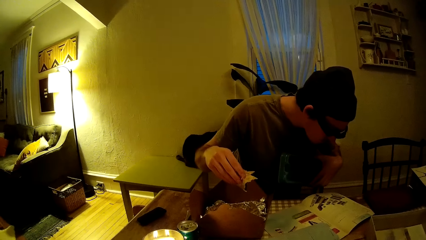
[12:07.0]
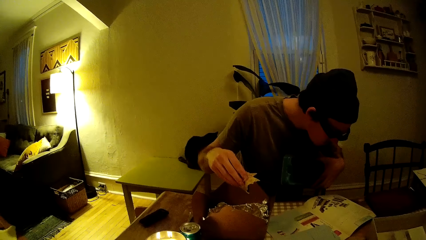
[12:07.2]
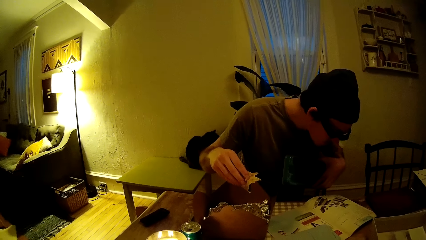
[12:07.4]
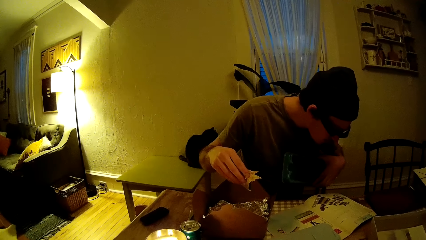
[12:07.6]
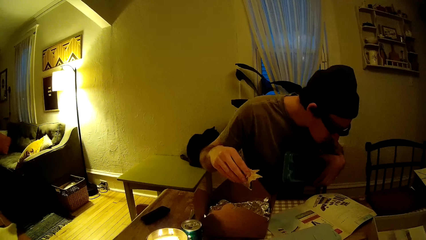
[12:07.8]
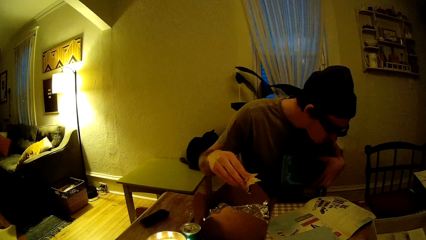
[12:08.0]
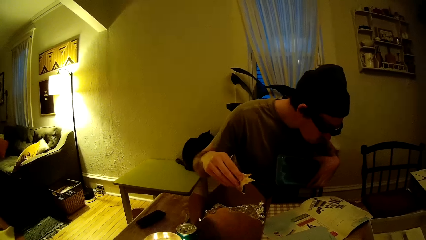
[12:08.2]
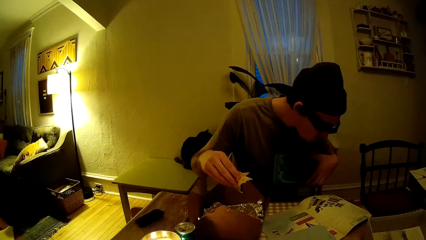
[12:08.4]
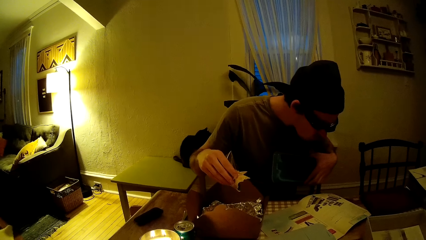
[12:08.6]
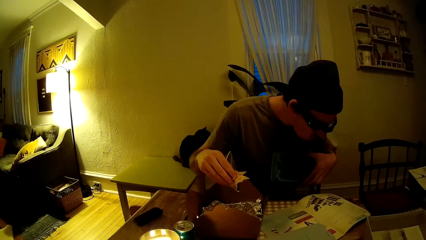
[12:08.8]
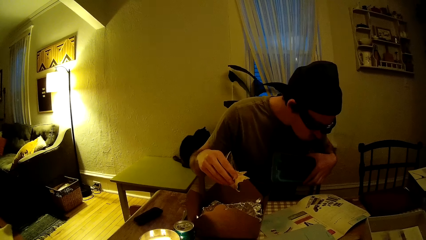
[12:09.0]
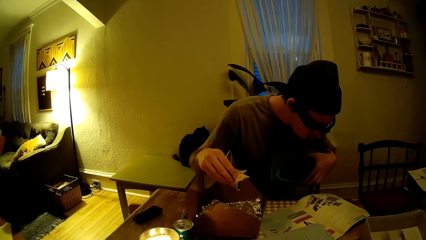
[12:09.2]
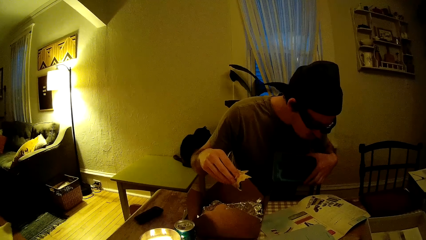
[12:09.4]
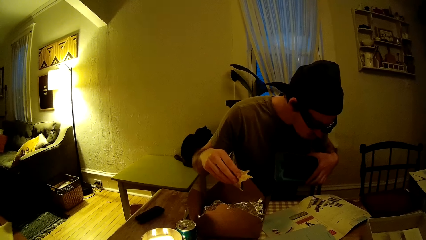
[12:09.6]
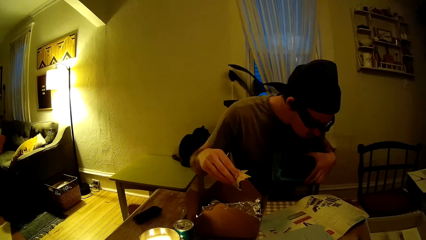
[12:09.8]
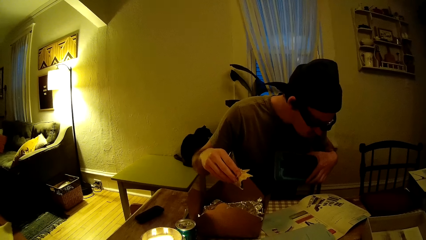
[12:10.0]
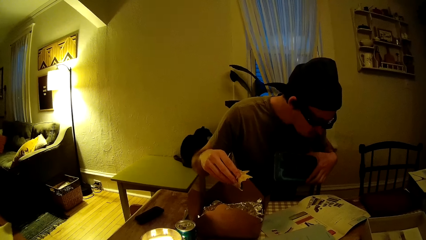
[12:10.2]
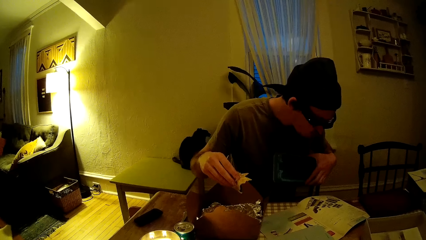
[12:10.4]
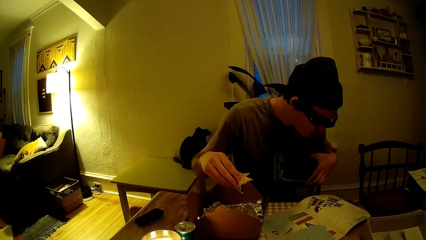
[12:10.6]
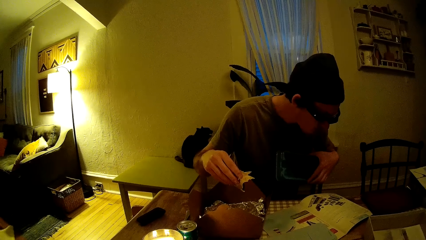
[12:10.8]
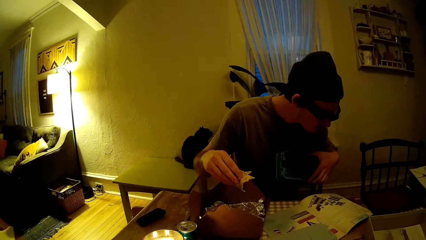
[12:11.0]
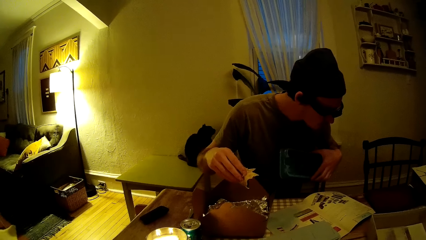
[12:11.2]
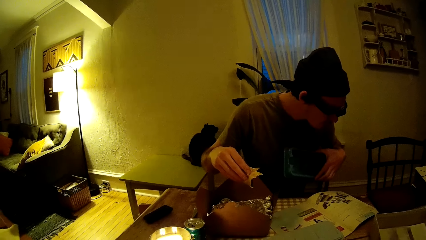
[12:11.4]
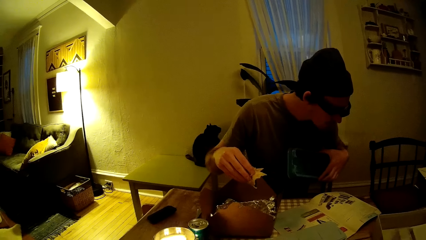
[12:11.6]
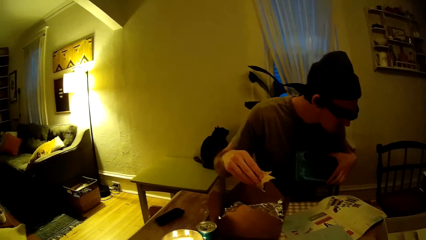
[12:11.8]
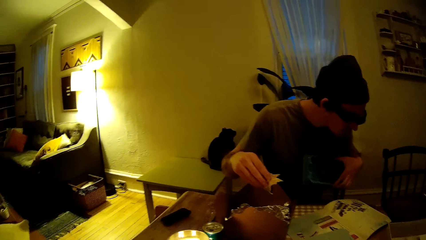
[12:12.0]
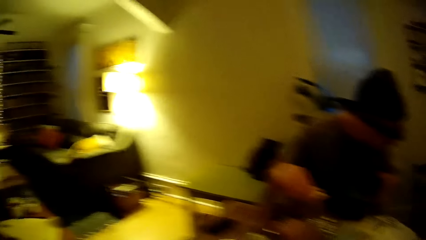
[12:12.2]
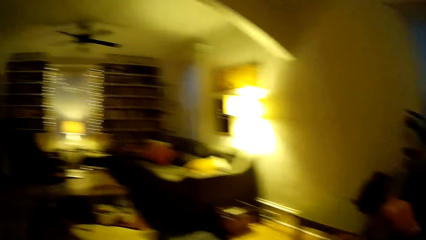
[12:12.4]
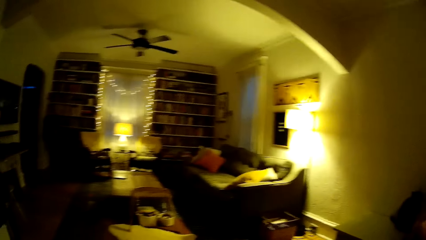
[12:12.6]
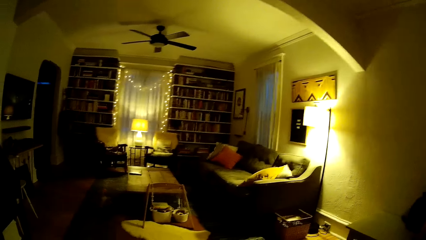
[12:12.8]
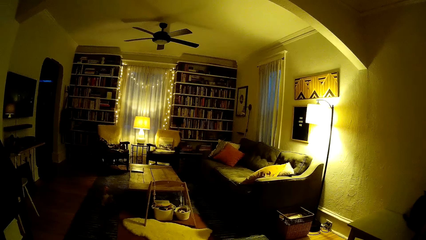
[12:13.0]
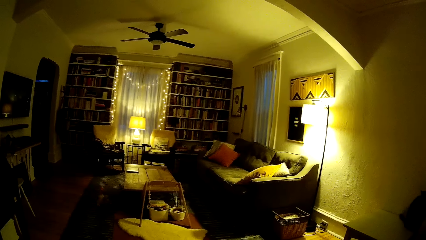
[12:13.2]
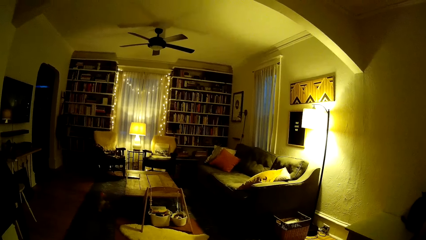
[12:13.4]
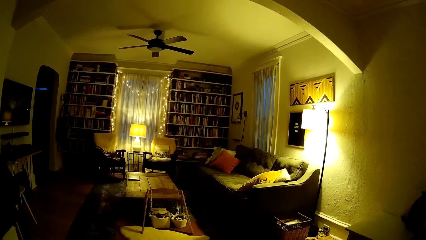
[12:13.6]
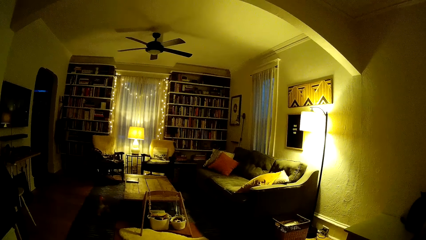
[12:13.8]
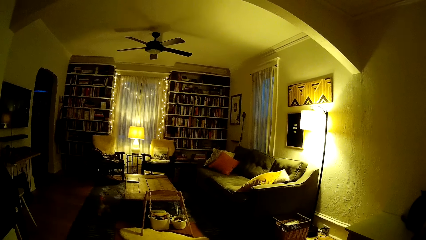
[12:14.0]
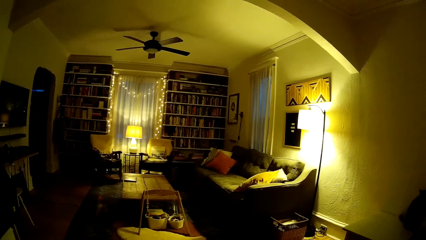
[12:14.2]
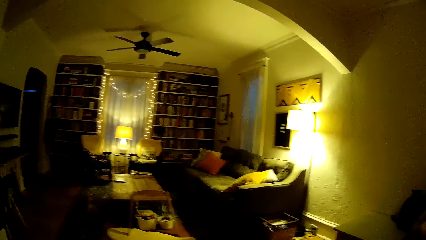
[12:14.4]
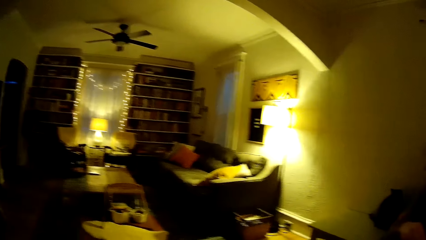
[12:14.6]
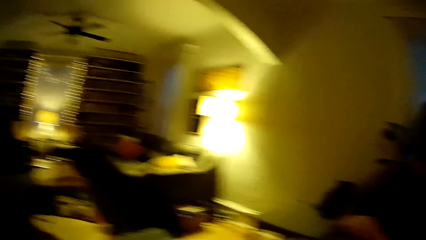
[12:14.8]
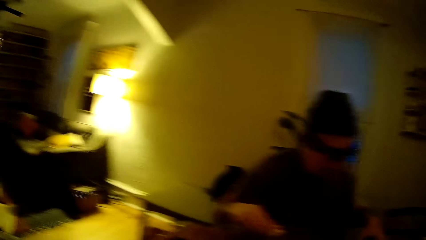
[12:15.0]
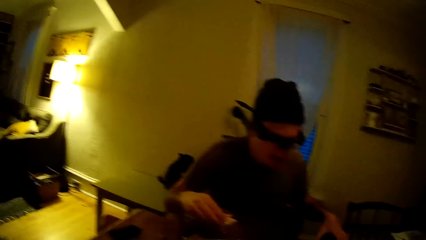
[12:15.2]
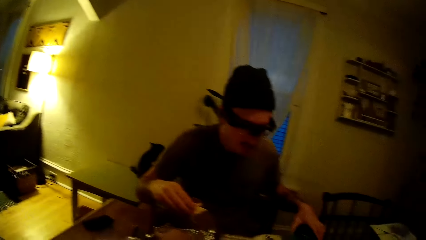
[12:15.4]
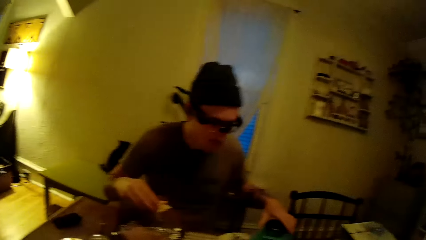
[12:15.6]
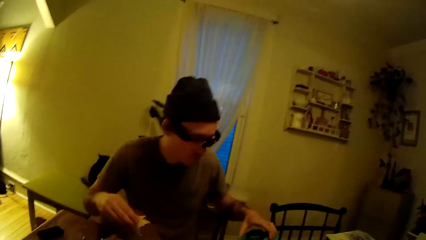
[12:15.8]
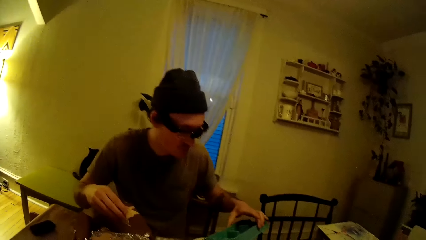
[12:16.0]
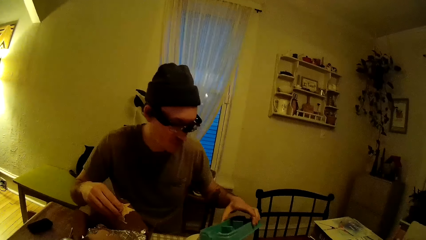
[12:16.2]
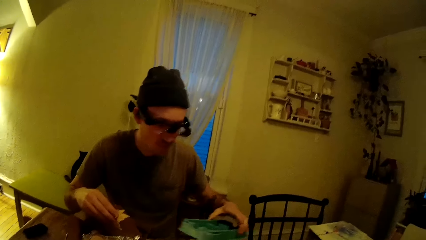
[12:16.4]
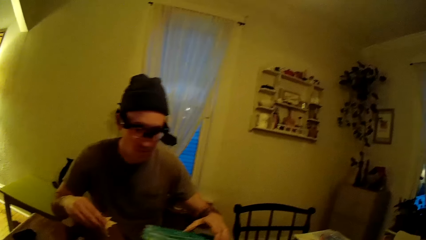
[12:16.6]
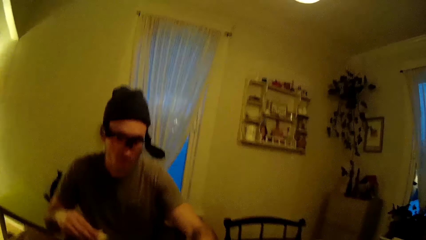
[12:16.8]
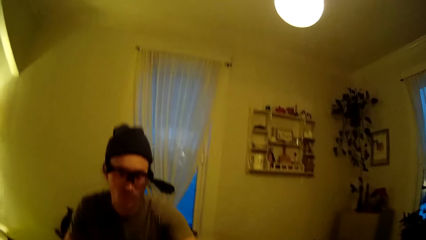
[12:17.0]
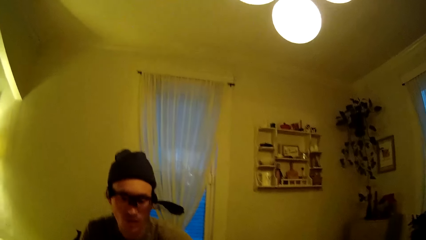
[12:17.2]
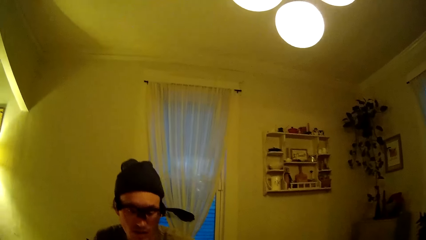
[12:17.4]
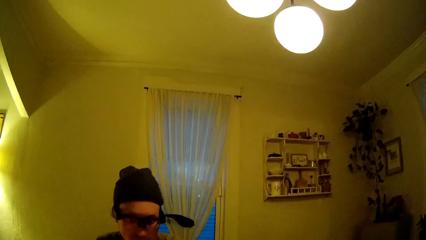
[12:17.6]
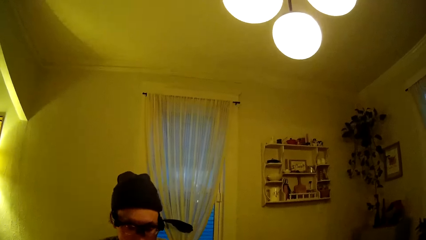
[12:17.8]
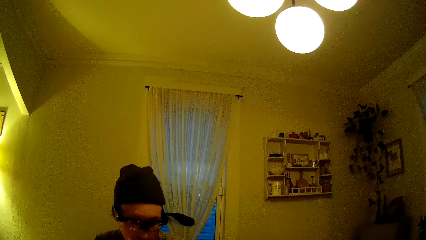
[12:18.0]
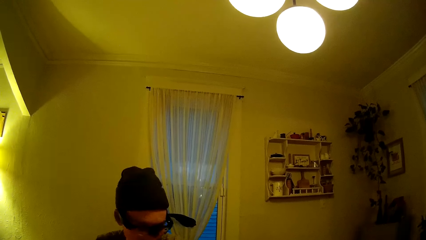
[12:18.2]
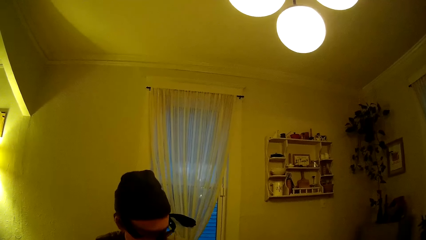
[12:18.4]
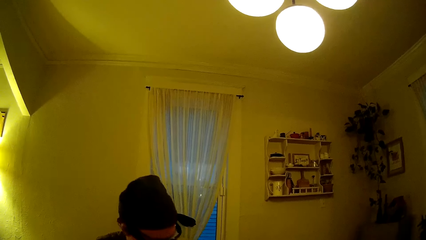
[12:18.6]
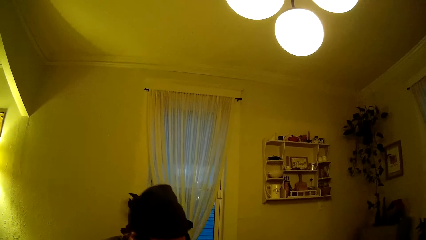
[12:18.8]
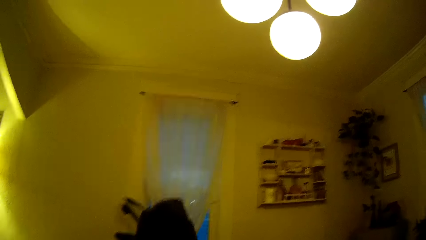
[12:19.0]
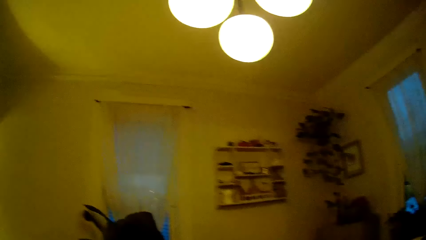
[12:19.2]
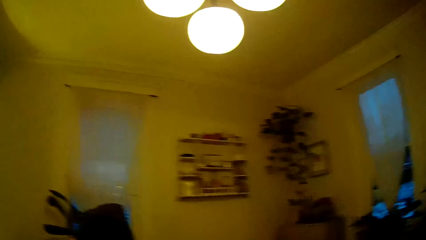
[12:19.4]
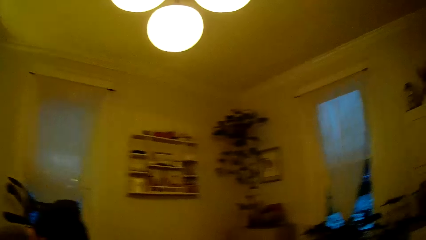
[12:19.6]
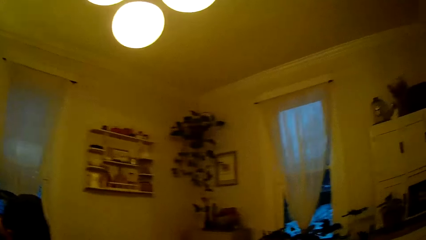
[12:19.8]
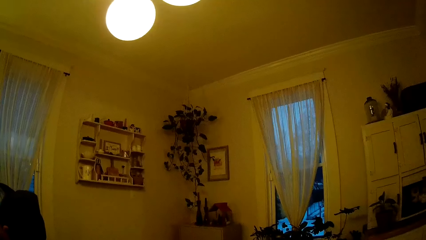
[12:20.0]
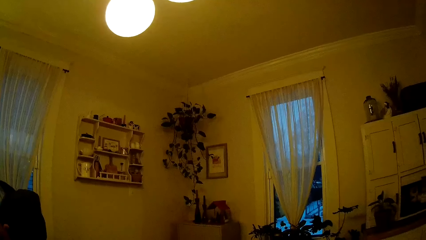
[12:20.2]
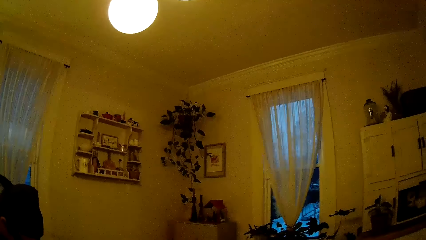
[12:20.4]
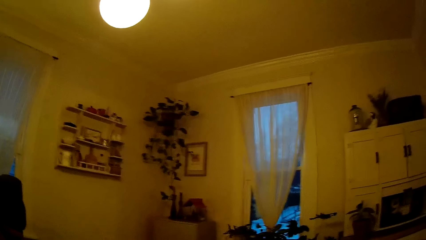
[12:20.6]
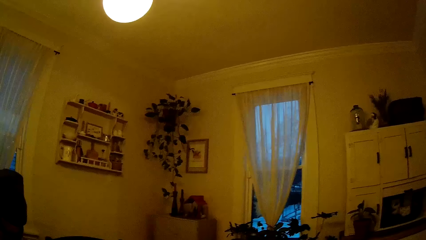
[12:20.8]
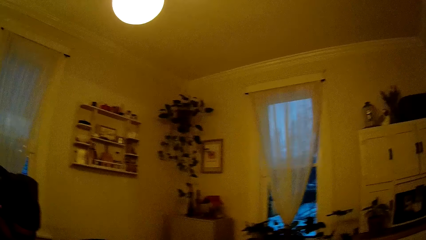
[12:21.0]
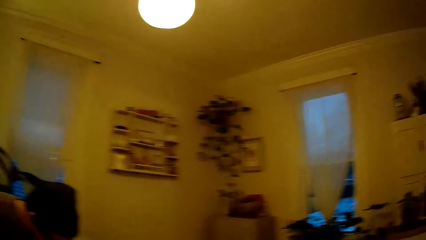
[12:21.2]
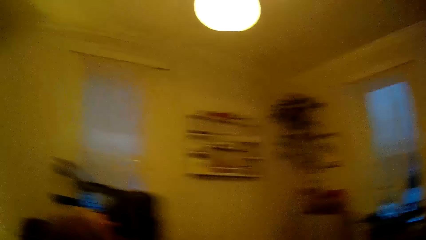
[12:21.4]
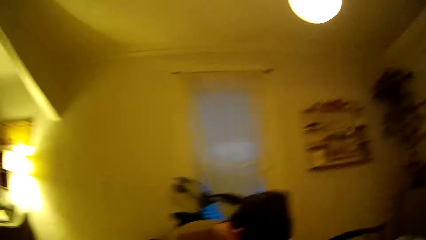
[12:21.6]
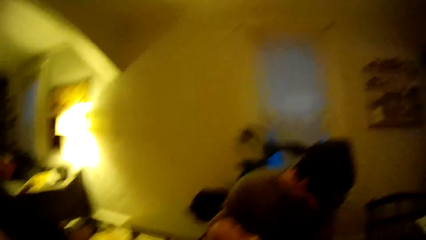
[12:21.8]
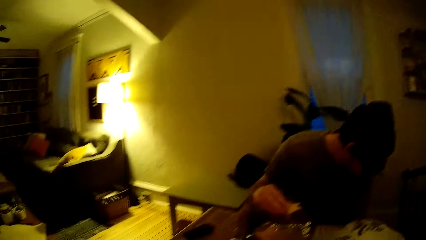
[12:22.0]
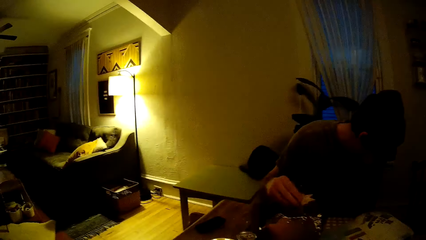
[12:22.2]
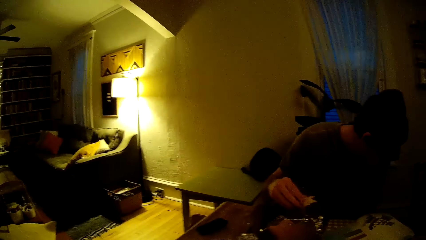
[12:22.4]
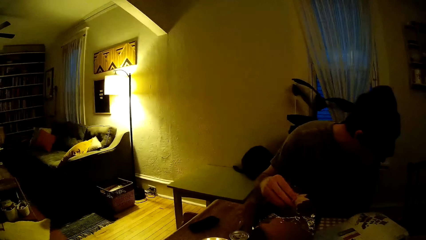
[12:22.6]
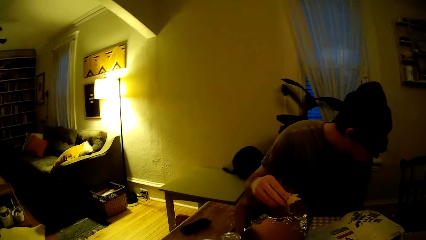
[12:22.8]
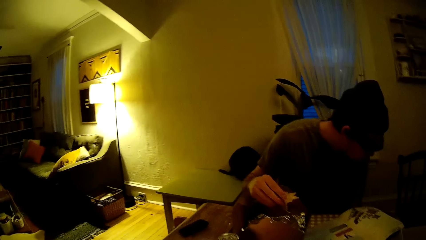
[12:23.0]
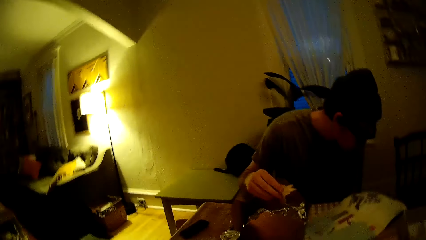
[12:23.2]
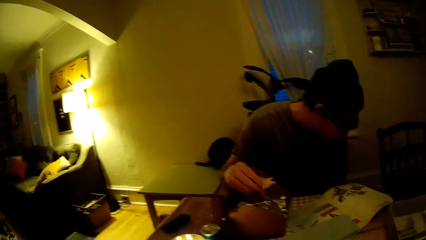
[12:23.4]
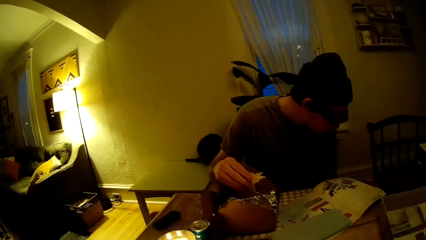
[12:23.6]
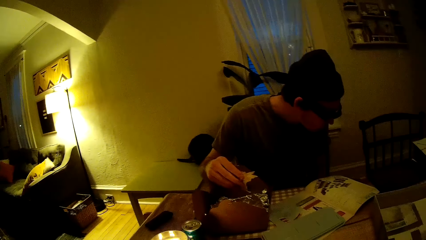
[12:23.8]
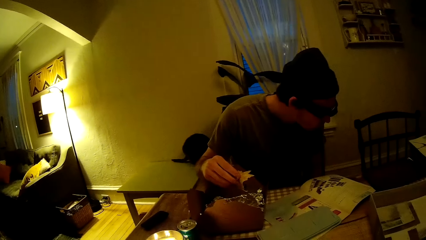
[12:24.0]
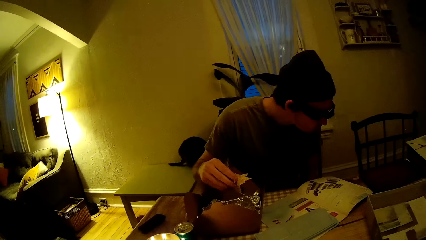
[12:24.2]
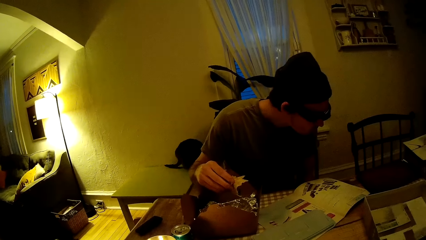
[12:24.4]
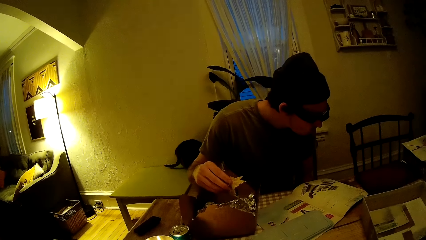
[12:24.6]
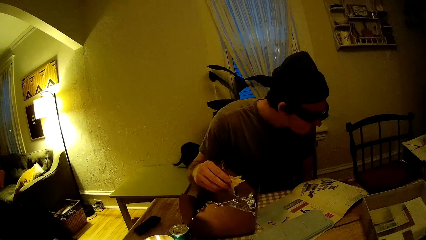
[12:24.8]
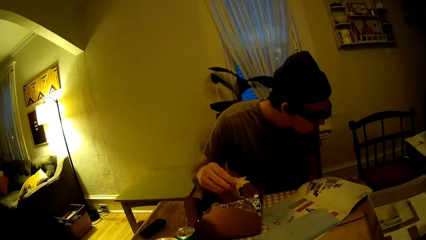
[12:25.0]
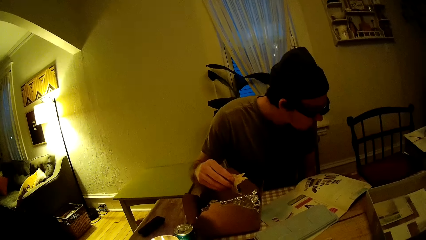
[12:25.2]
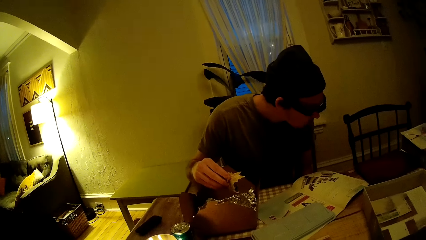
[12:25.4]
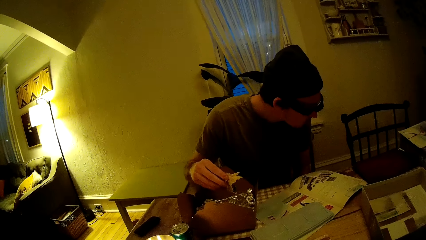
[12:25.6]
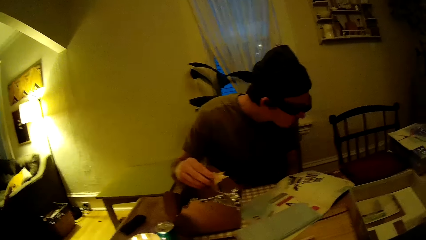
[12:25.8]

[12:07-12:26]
The man drops the green tray in his left hand on the table.
